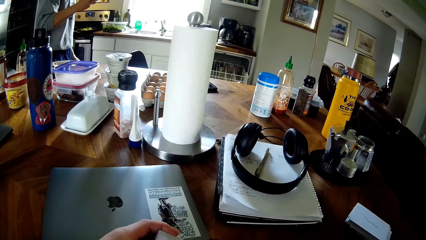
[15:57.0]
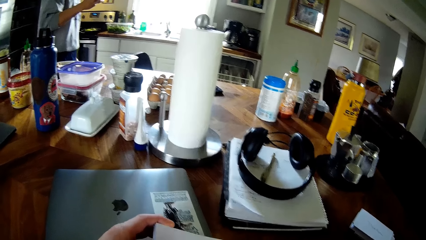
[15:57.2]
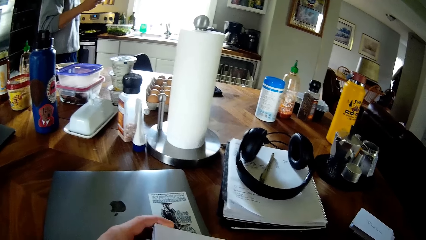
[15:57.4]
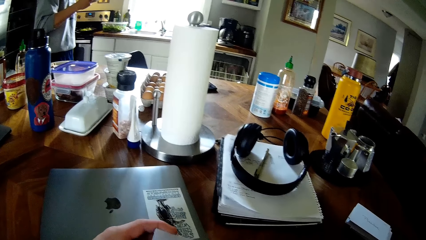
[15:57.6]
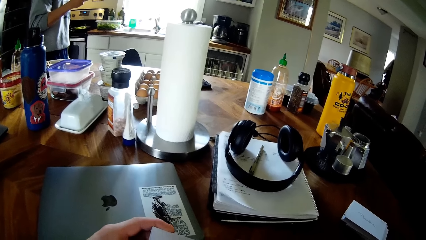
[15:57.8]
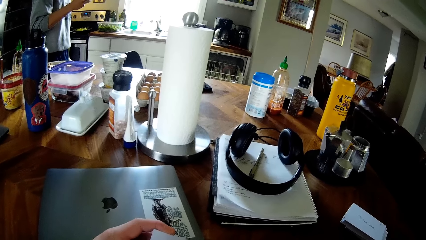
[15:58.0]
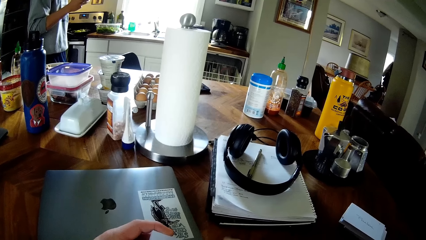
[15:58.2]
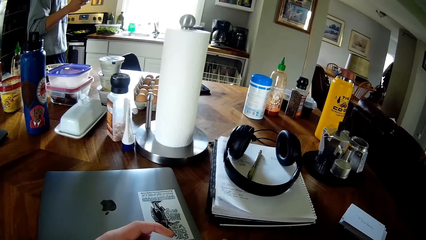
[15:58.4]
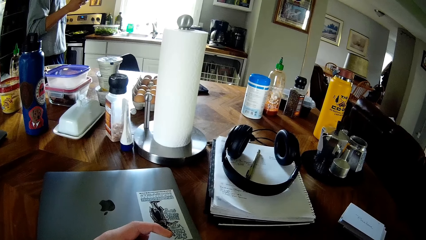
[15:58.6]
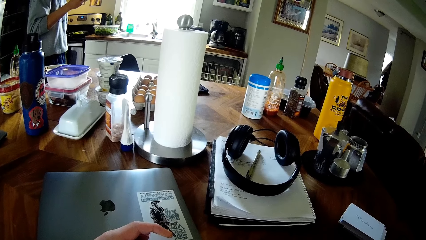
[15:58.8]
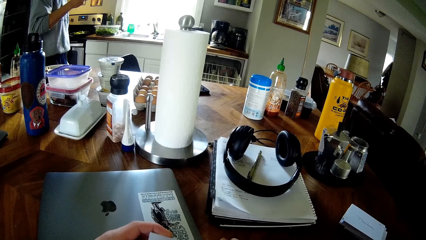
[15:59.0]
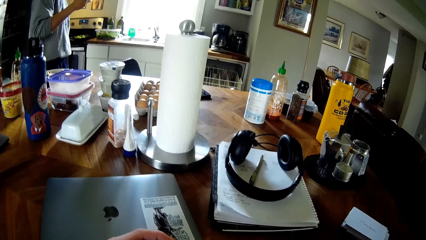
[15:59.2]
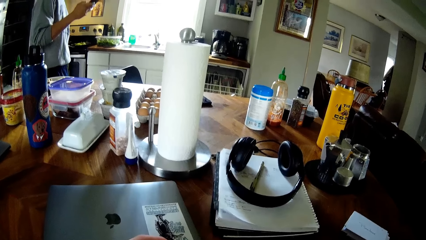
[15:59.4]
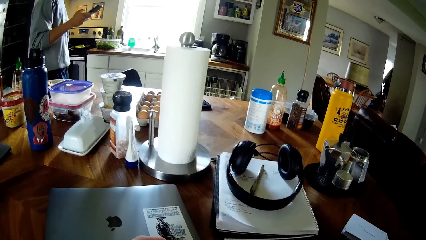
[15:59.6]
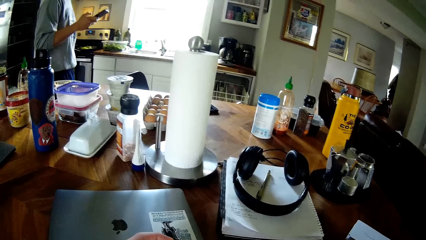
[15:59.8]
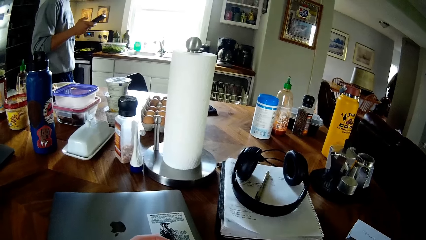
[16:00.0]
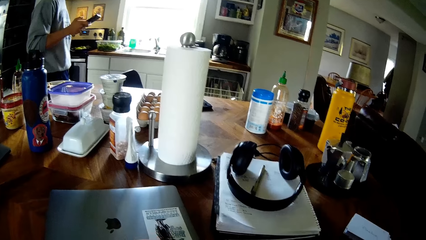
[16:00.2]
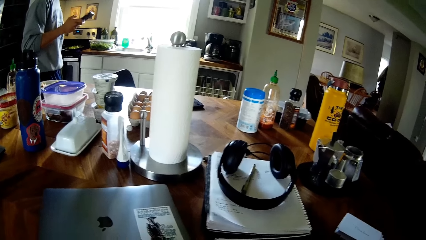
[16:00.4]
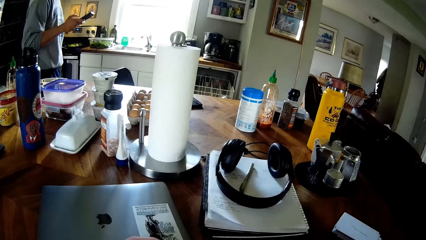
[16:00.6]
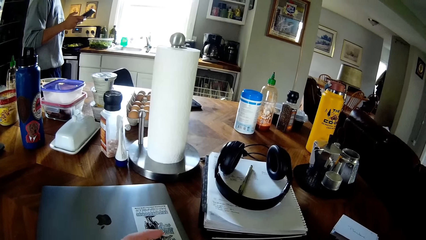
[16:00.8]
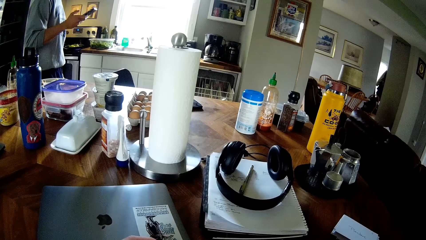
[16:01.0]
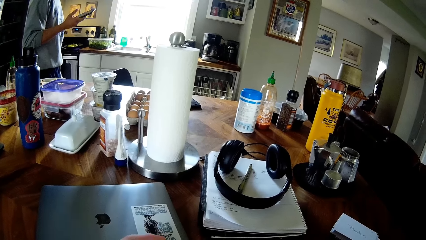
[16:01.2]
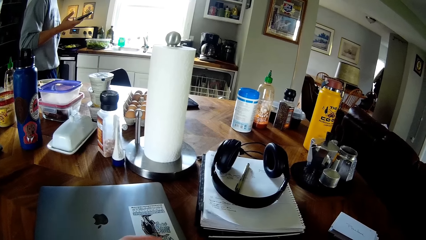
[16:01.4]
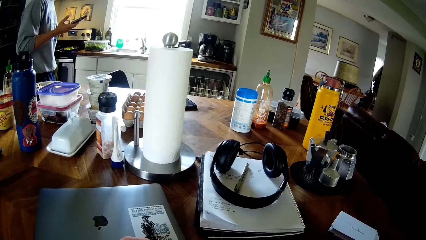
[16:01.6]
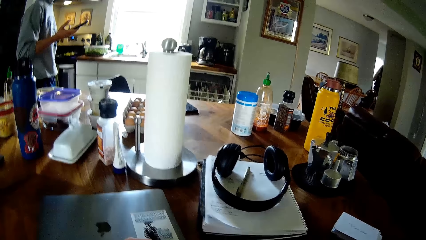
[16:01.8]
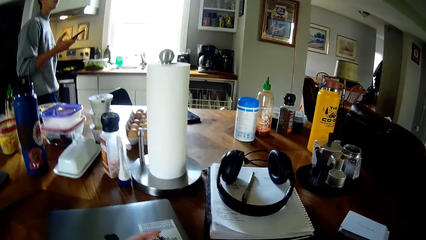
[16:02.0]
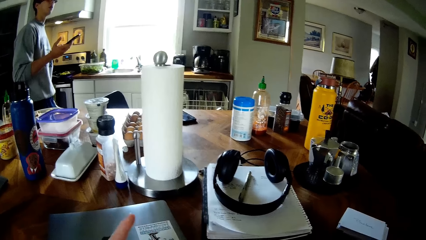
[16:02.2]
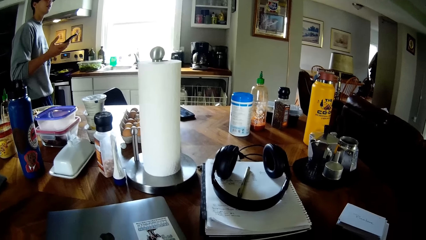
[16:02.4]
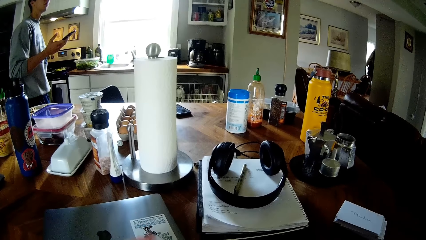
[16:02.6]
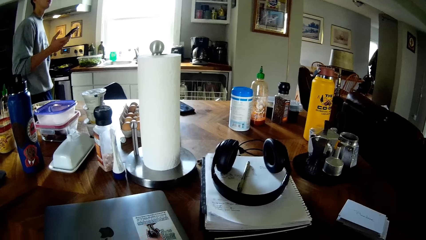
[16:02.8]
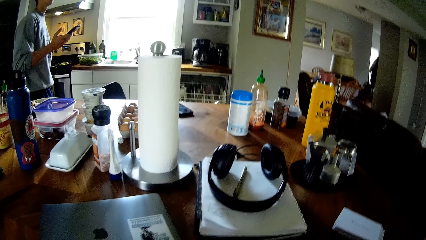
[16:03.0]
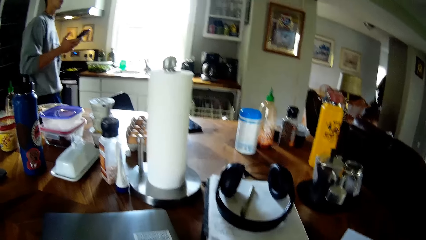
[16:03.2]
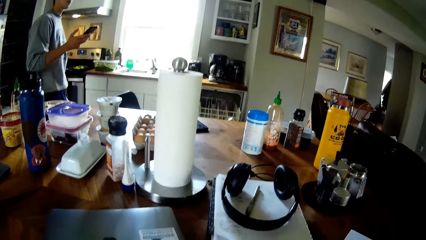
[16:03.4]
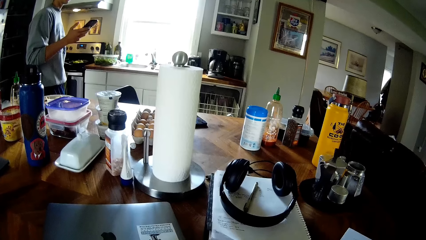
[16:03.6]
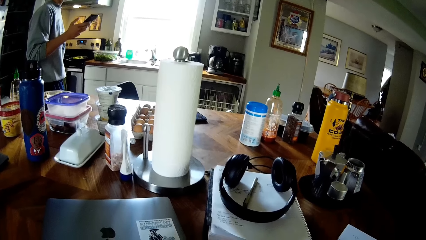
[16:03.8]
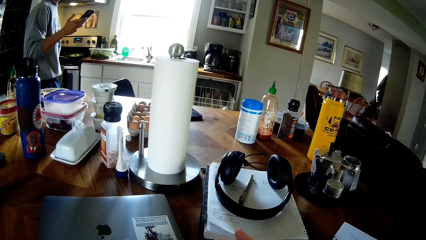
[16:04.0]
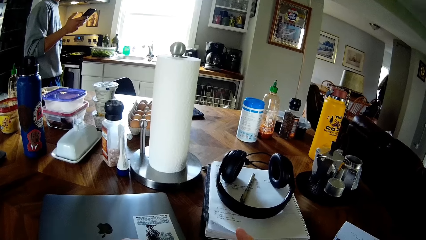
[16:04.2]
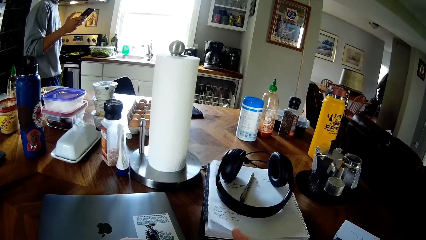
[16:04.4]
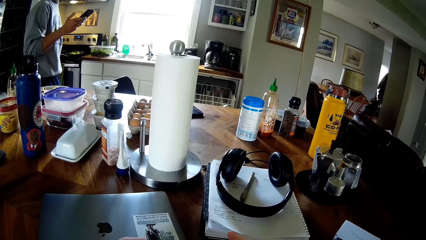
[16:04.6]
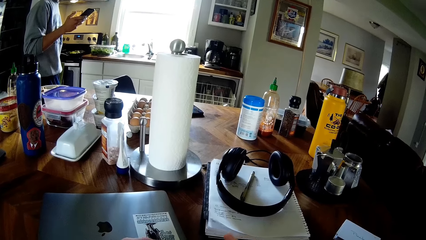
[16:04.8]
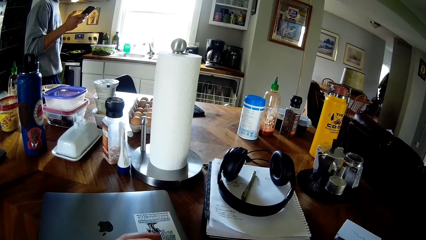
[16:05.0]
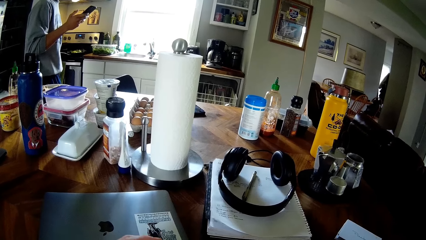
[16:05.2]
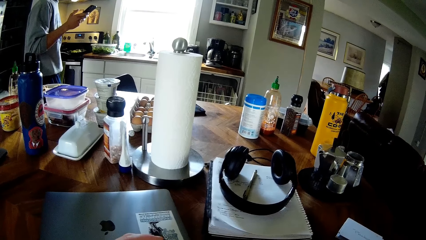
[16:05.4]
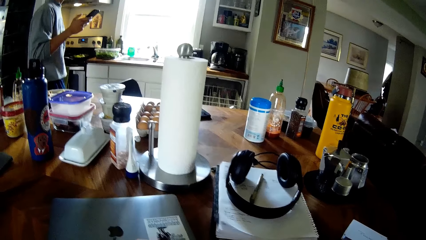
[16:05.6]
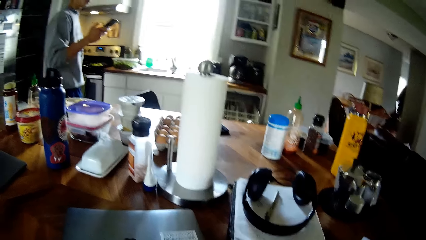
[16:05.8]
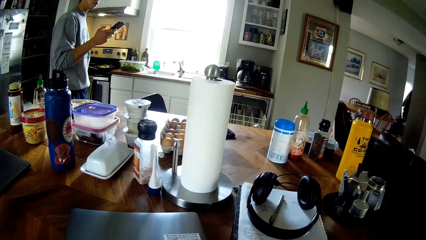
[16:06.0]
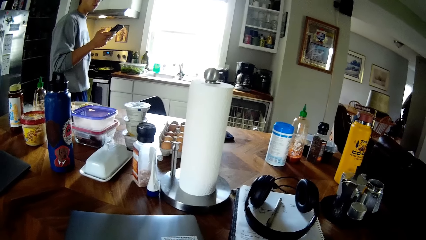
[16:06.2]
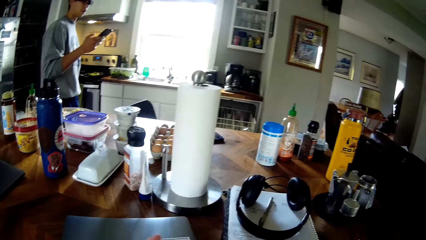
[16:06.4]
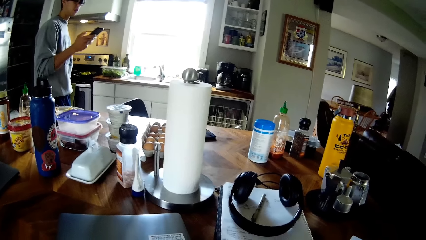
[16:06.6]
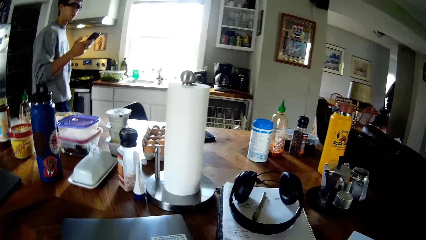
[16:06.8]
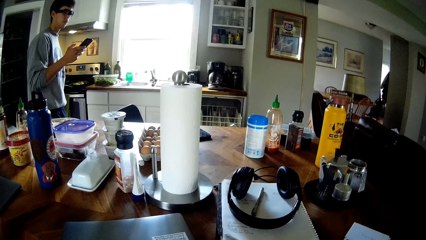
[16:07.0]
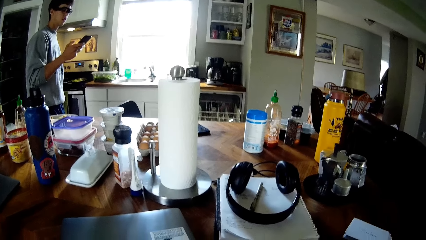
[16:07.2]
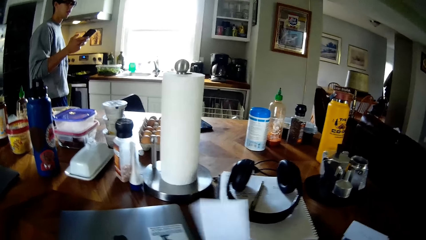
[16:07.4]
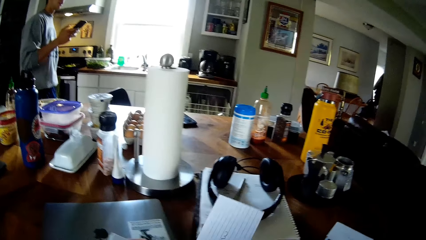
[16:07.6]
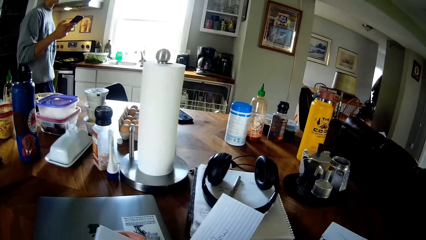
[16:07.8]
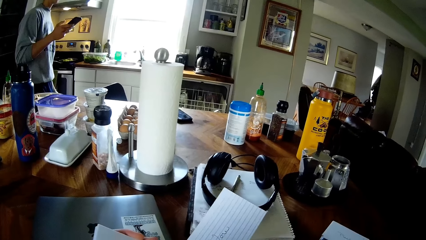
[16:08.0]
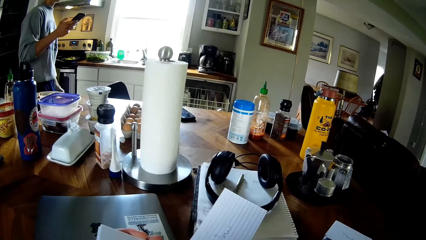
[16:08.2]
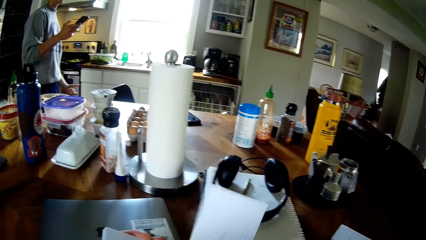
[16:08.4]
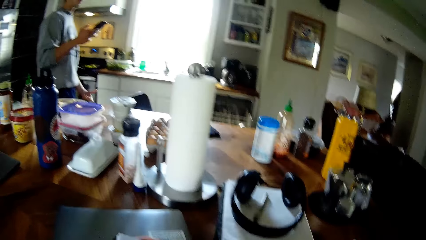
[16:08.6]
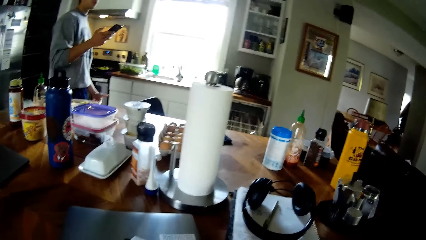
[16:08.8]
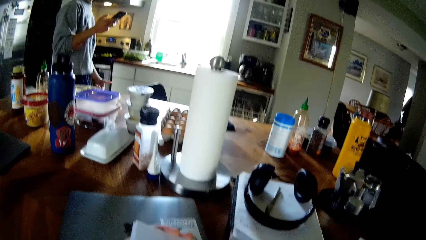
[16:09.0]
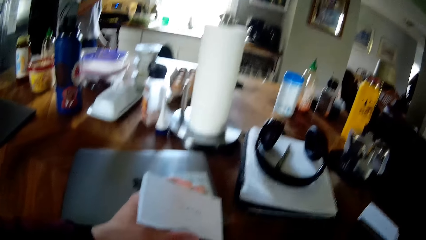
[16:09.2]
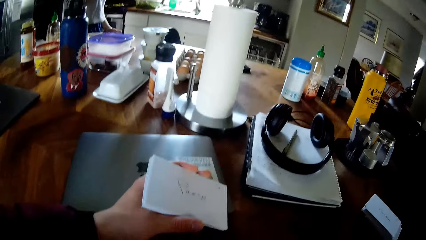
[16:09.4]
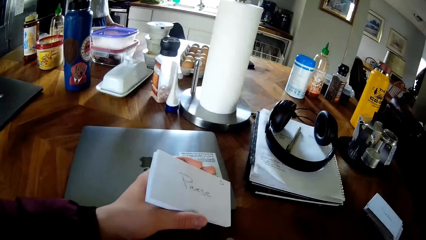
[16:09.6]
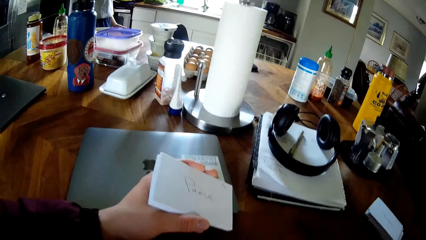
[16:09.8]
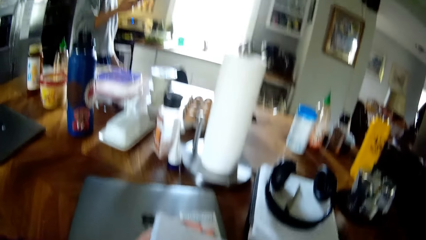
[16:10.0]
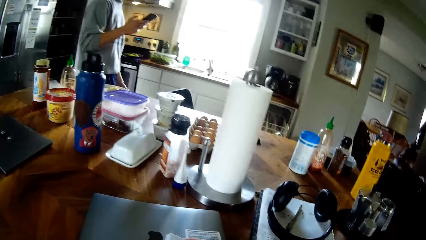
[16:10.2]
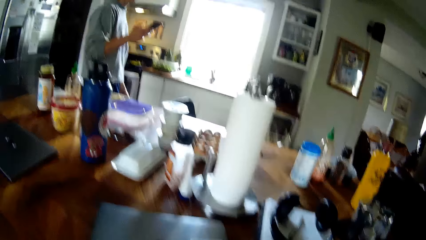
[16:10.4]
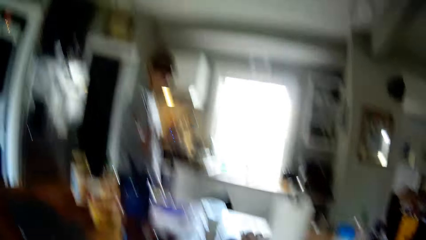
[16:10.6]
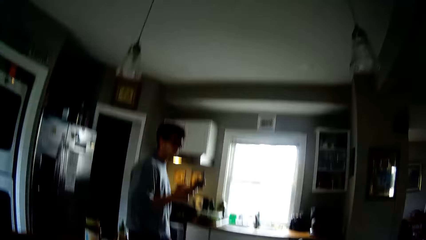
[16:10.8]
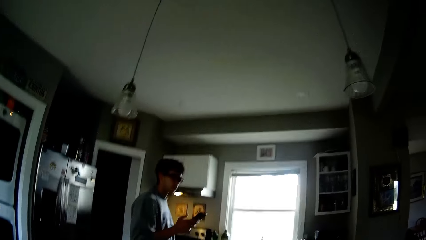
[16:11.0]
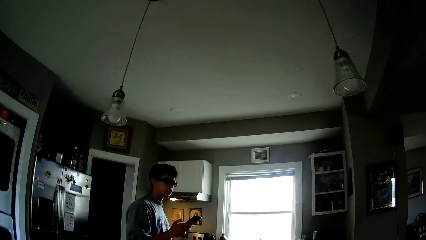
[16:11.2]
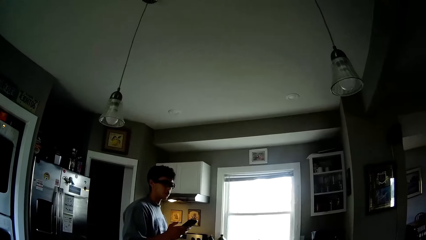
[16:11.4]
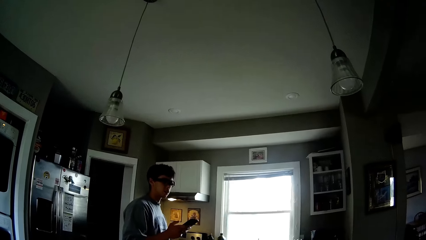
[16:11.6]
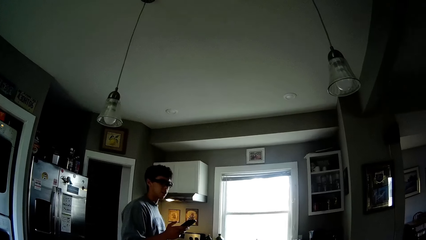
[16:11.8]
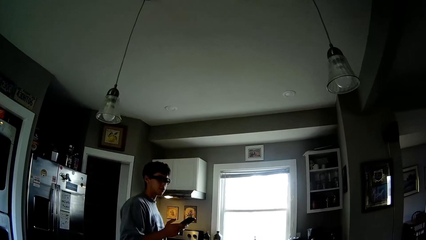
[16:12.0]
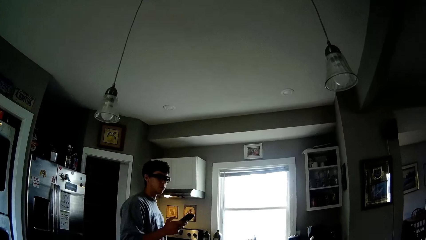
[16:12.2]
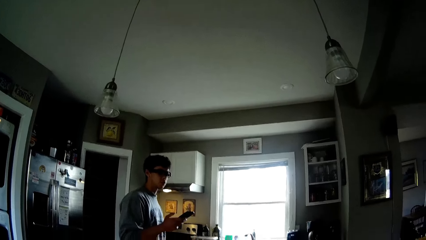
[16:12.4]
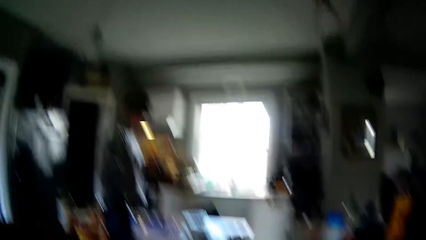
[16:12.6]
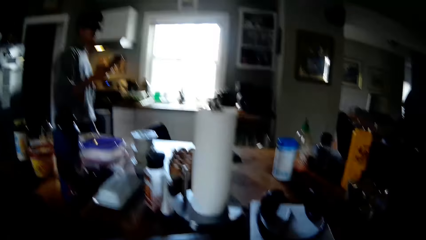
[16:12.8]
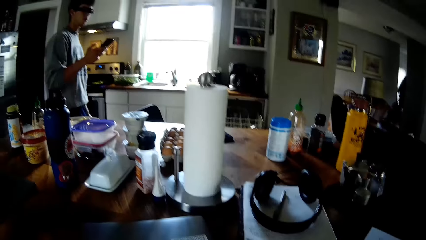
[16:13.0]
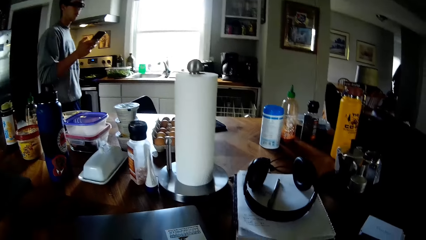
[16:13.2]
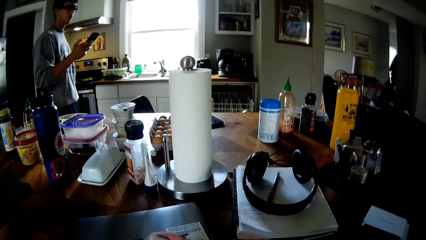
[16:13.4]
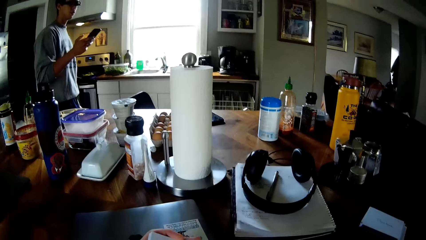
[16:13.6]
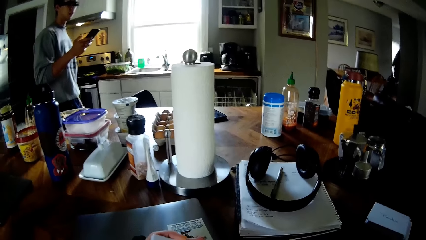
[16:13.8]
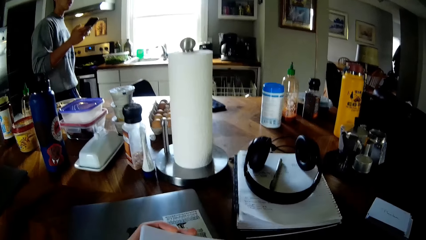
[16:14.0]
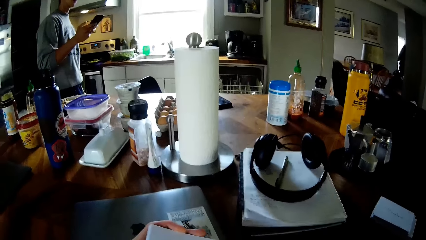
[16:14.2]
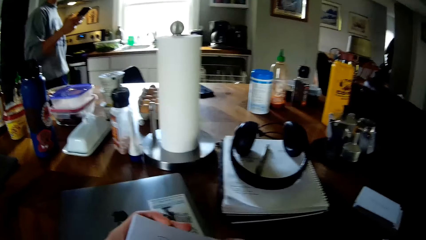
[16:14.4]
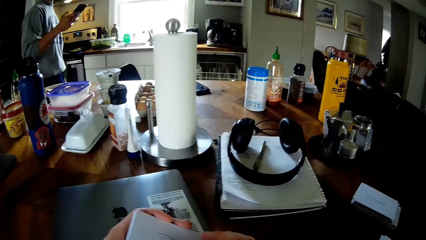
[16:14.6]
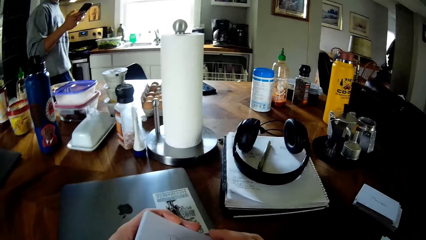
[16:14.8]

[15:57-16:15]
A man uses the phone. The man converses with another man. The camera wearer looks at the paper. The first man converses with the other man.
